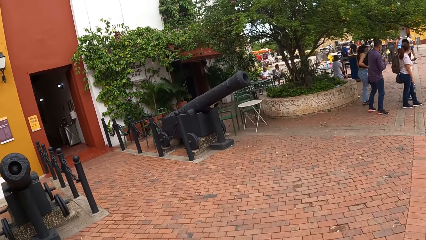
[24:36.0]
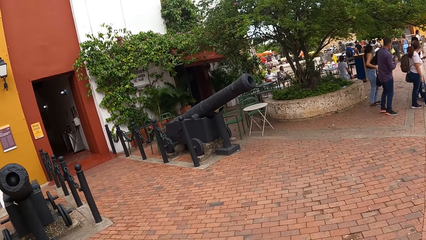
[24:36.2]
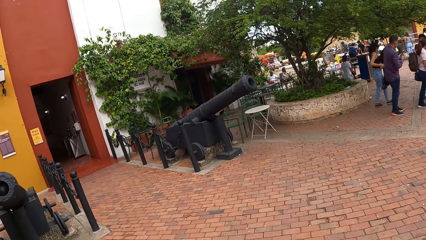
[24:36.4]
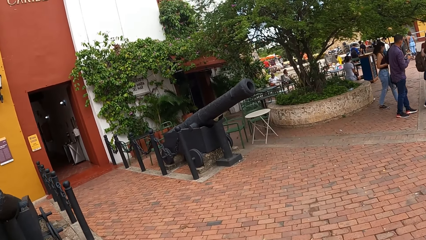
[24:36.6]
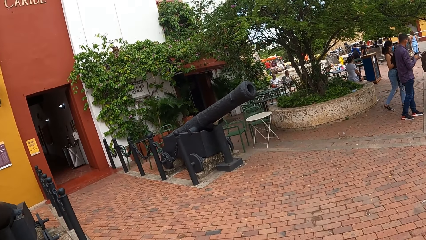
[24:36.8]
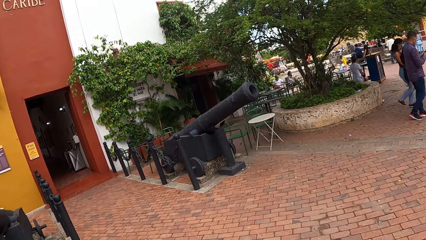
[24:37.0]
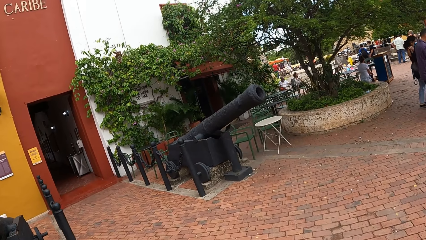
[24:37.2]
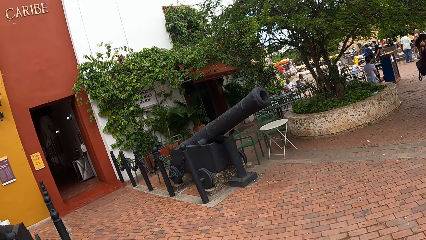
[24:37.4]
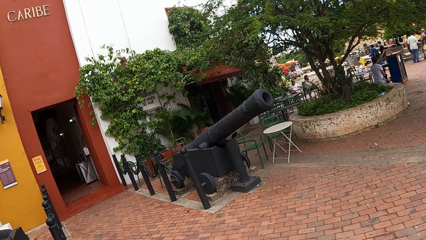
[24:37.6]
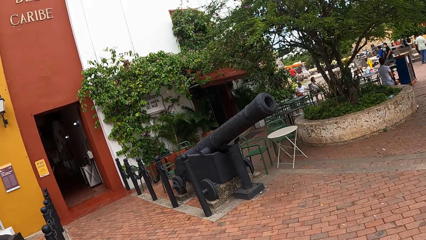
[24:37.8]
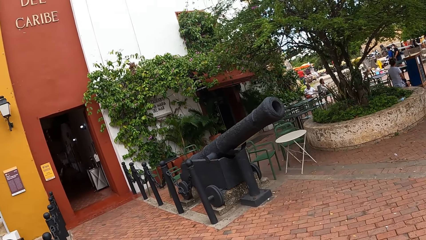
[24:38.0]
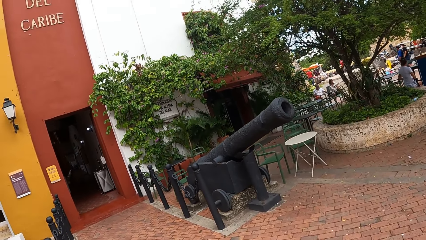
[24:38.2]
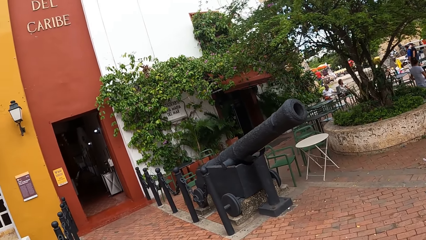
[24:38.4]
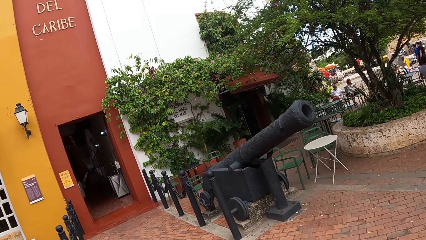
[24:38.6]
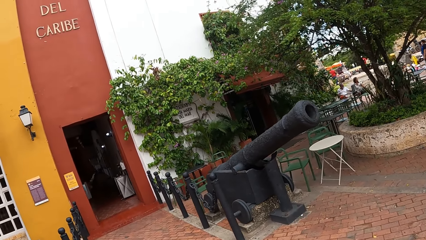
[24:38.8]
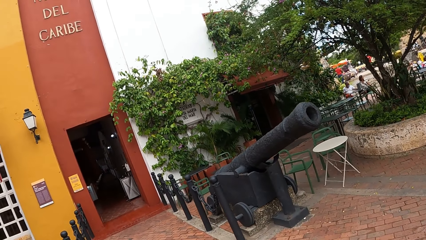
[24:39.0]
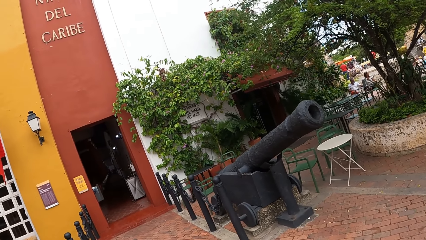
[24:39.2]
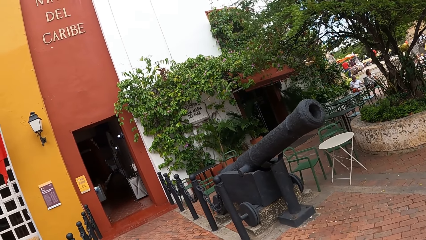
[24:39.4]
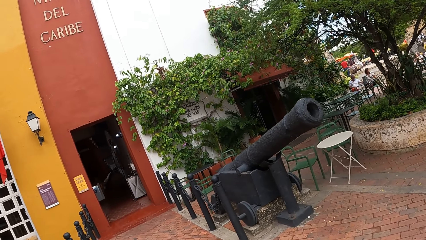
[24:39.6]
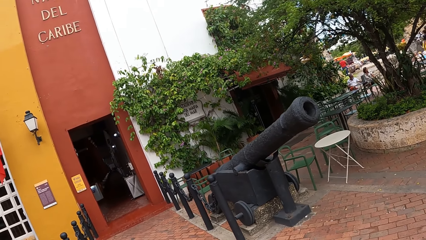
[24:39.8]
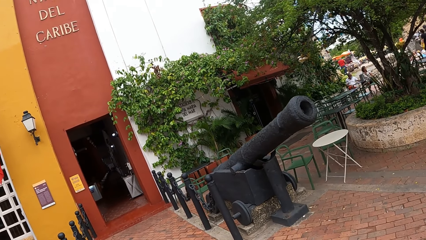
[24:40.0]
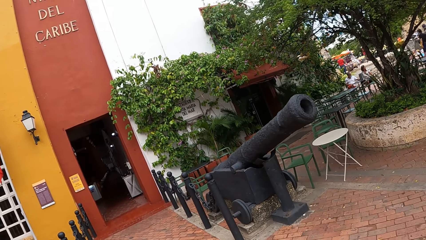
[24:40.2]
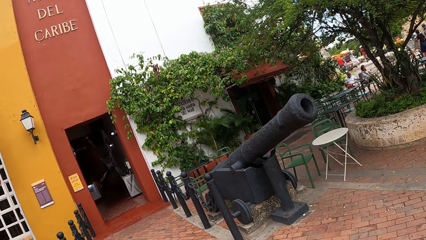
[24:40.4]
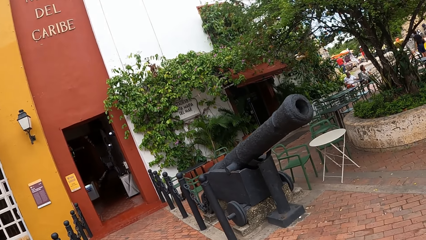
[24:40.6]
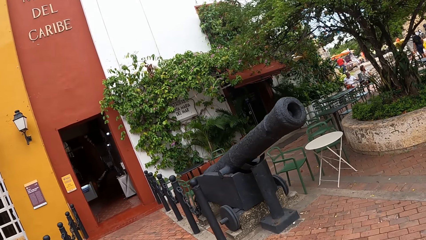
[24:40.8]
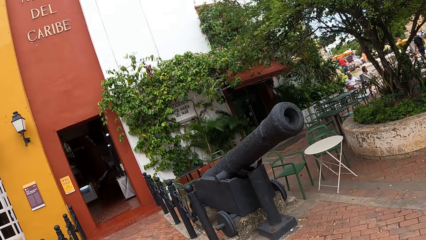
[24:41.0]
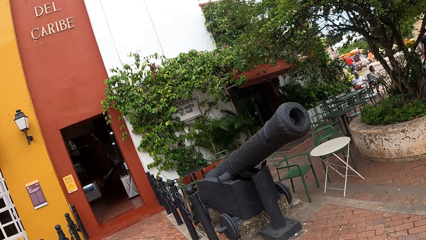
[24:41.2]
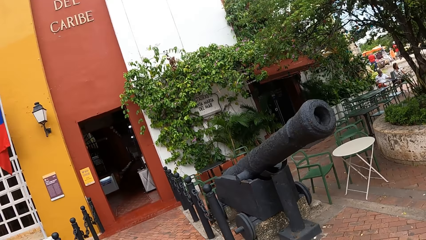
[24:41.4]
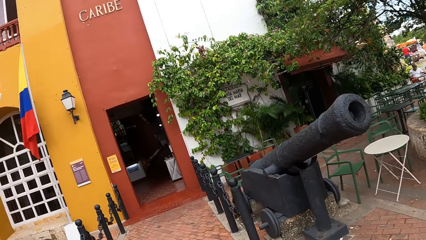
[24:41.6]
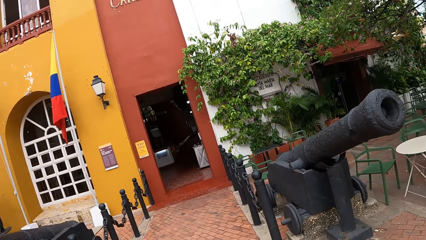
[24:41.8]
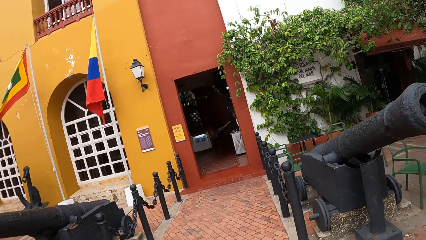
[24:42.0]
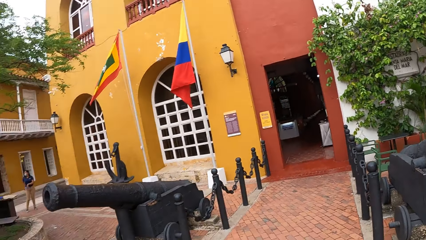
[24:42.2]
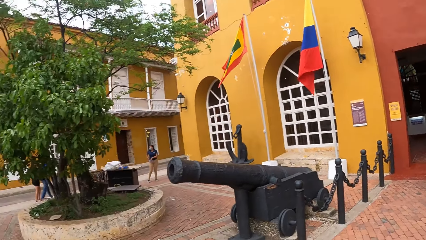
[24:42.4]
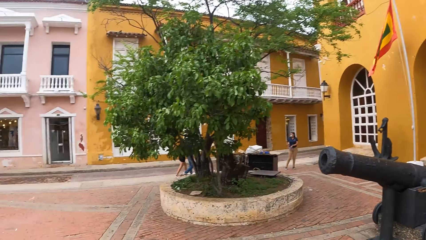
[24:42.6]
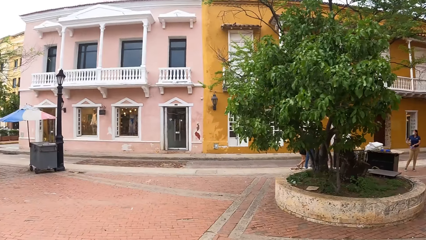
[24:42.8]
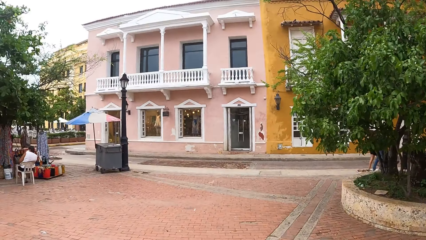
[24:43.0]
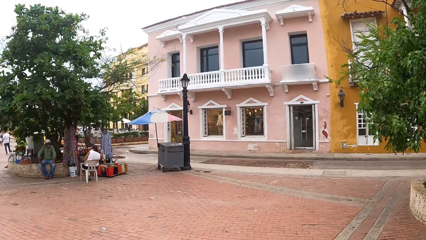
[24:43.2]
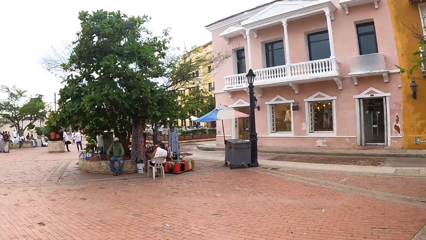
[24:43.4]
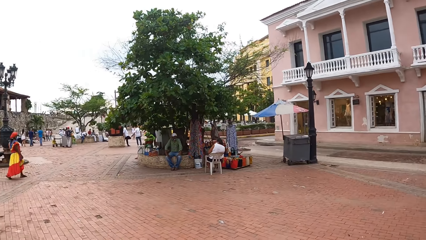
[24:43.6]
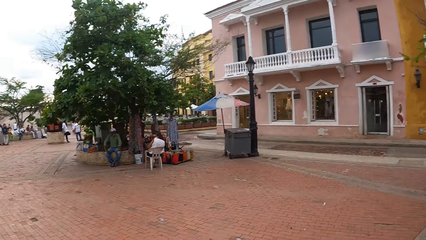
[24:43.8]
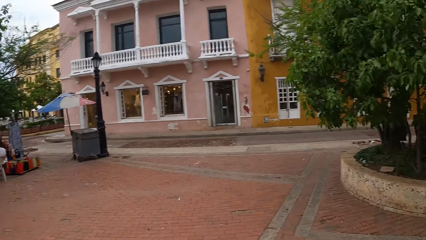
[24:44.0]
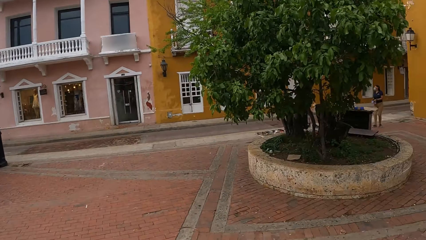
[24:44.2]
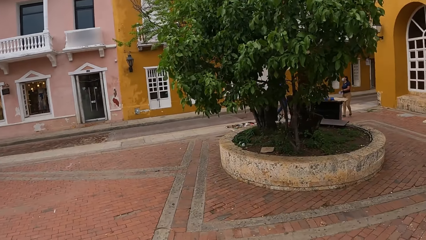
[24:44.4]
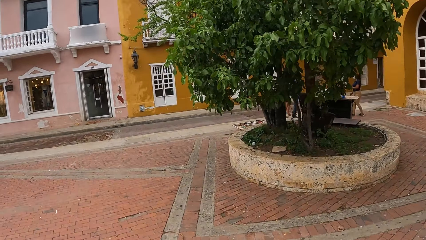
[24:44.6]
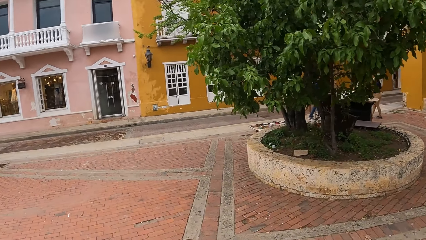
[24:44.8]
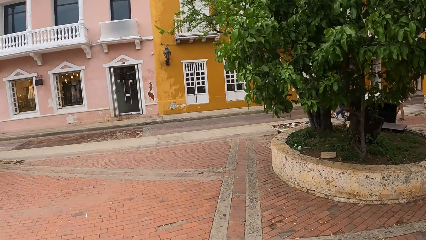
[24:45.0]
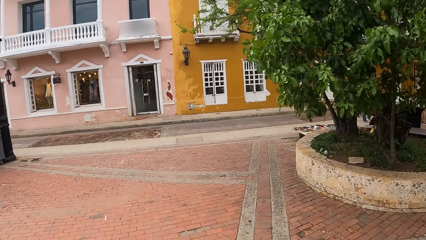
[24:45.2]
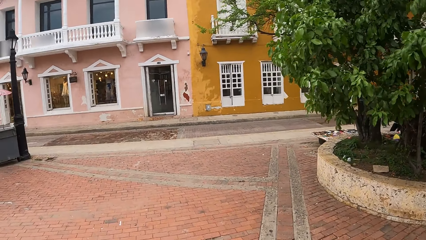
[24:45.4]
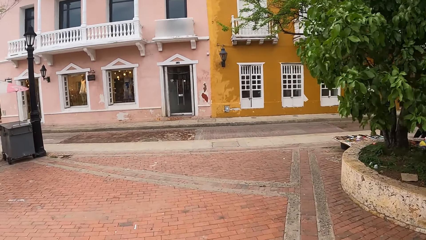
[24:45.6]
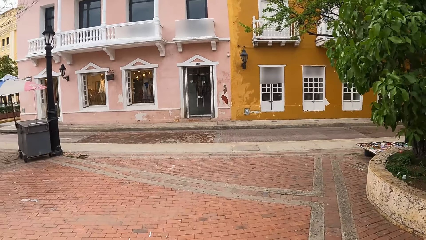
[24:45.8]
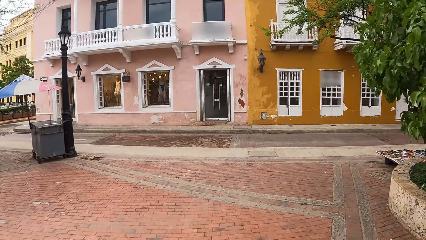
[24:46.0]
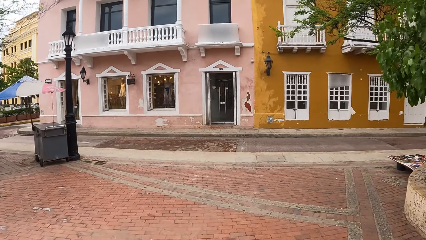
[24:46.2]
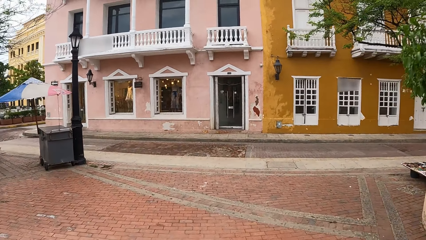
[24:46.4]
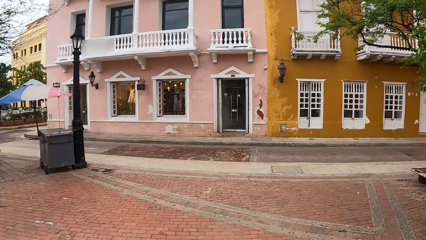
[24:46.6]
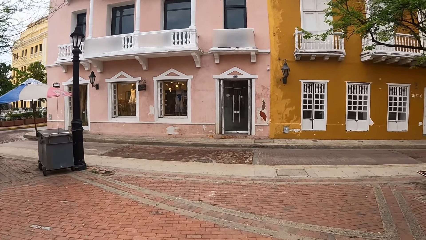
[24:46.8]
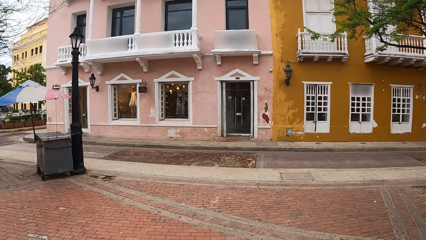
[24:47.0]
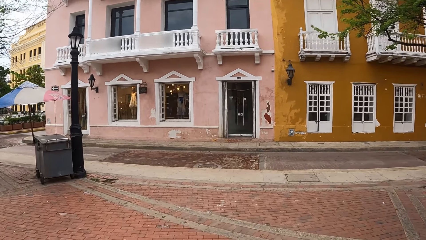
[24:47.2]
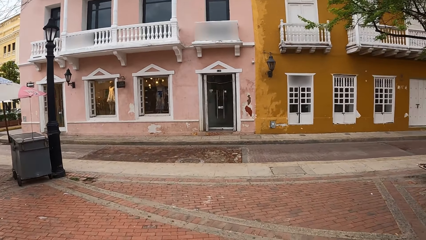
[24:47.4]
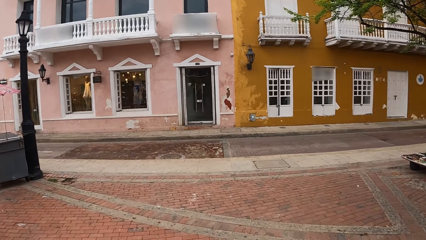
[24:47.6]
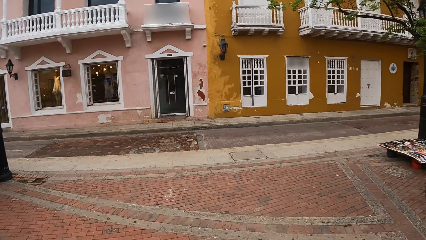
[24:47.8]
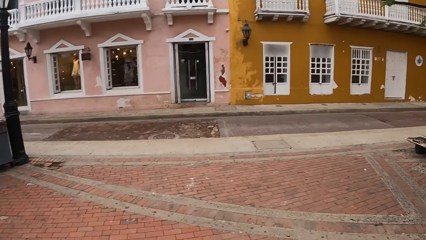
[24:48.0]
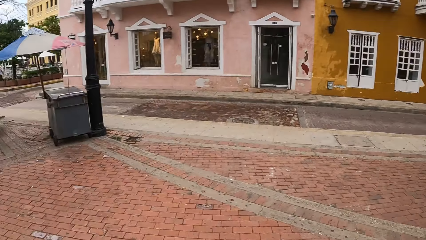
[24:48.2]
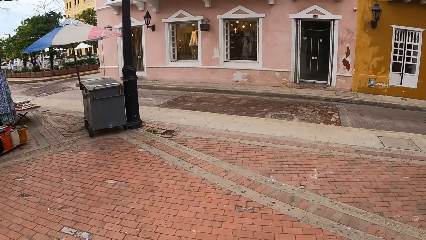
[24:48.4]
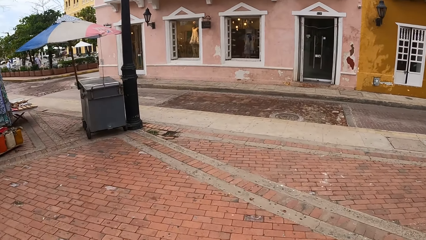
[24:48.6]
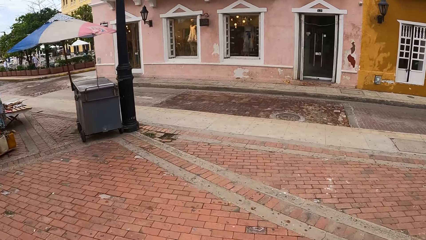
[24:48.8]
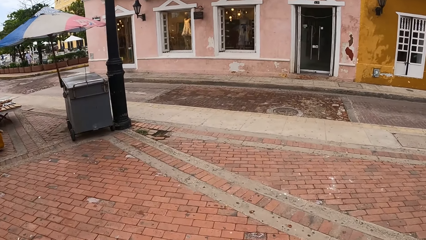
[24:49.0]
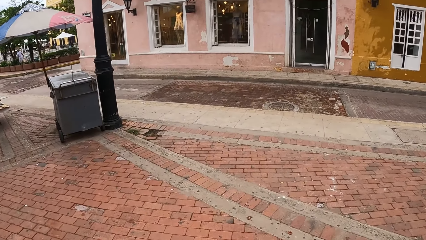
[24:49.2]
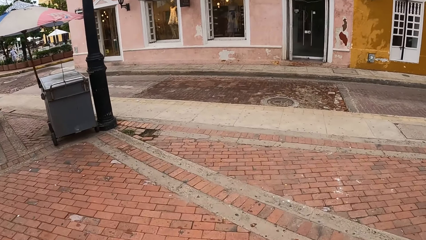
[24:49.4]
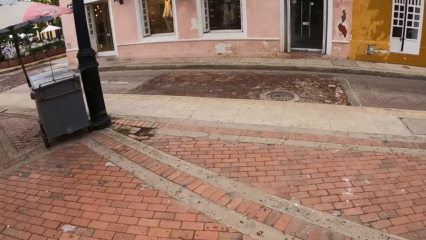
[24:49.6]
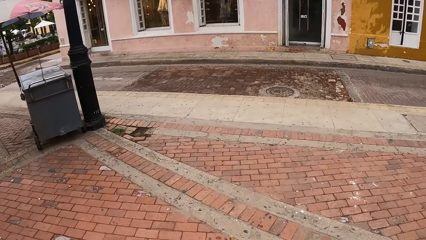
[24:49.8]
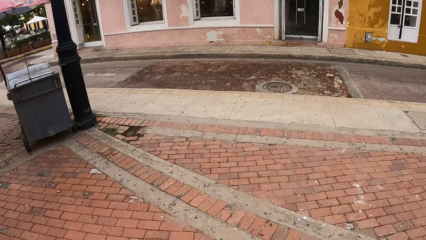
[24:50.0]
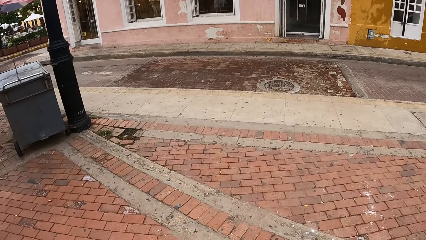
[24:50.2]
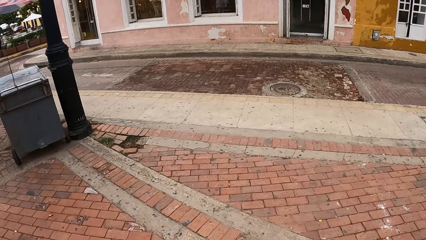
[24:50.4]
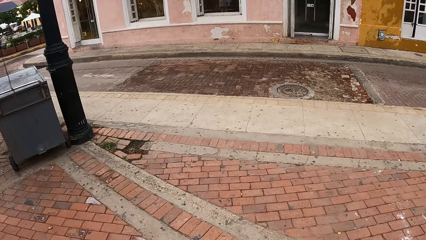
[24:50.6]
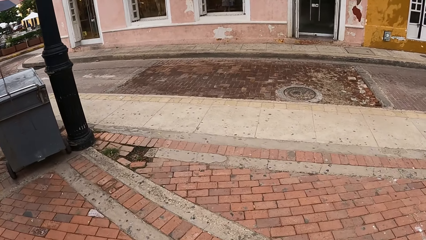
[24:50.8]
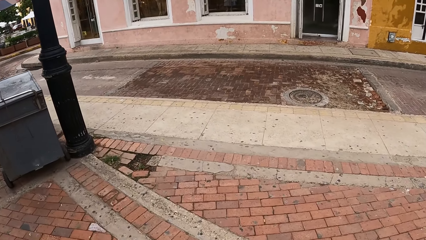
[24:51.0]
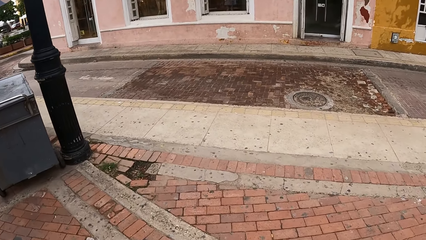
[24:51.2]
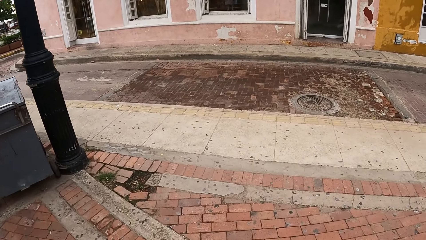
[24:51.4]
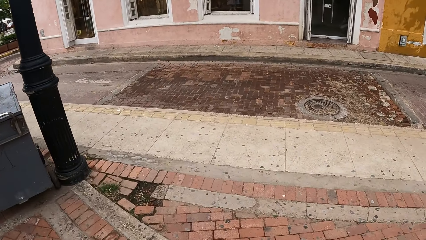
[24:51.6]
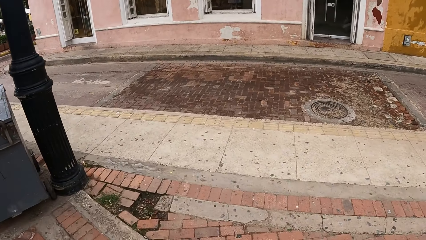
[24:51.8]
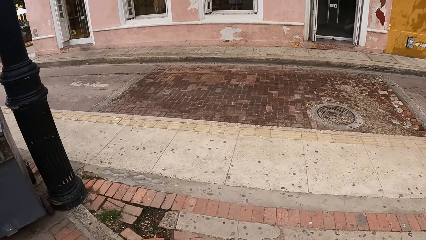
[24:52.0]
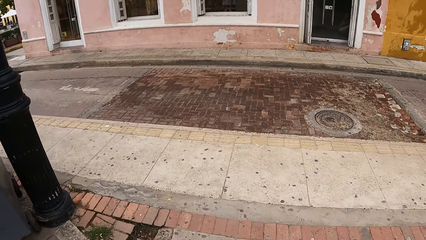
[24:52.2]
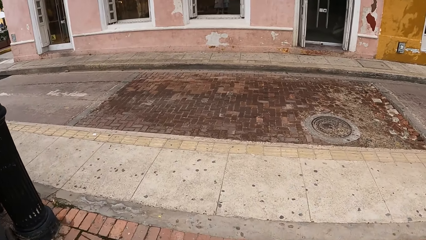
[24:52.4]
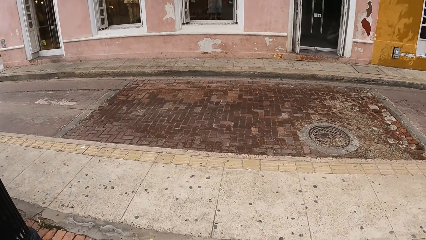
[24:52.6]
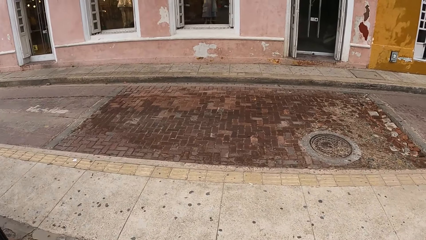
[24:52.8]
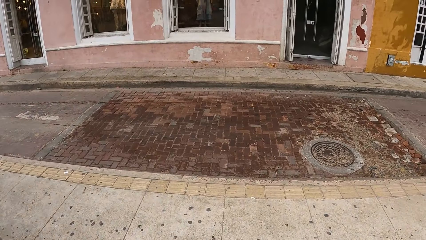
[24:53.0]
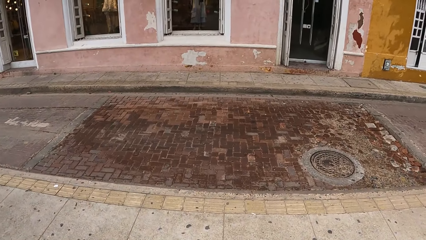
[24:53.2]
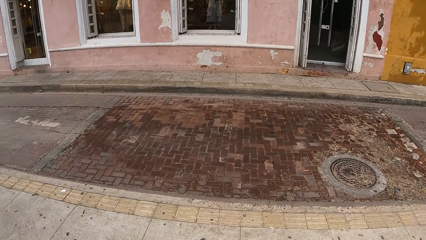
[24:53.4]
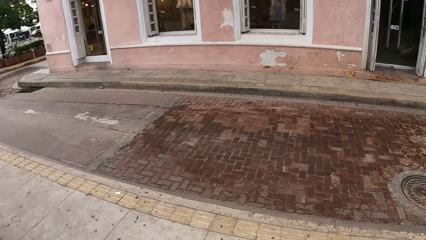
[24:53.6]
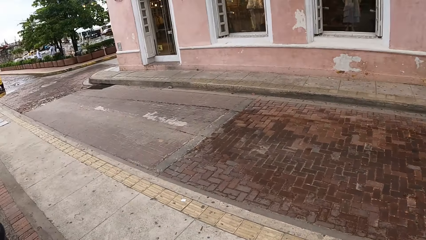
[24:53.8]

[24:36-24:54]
The camera wearer looks around the streets. They look around. They walk along the pavement.
